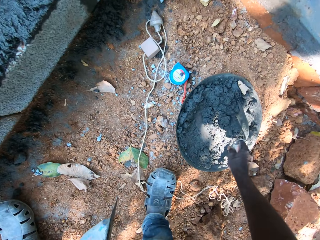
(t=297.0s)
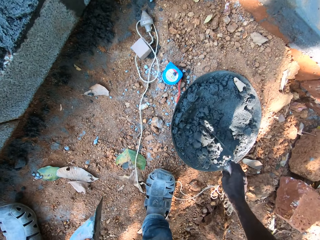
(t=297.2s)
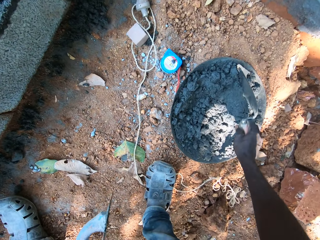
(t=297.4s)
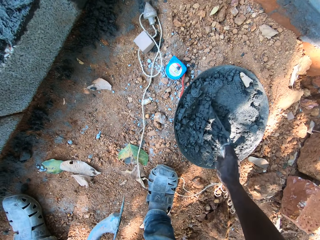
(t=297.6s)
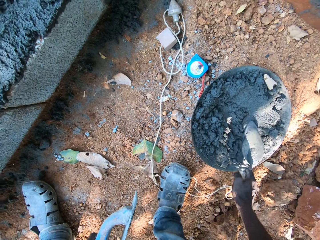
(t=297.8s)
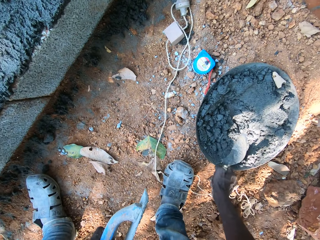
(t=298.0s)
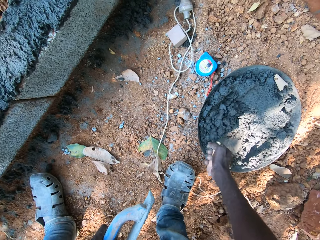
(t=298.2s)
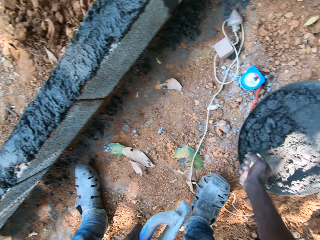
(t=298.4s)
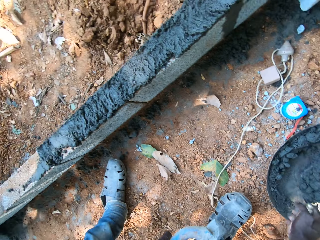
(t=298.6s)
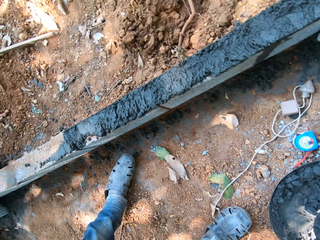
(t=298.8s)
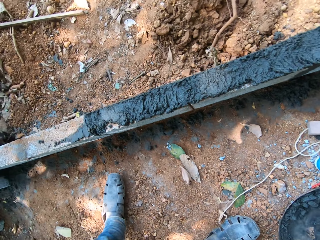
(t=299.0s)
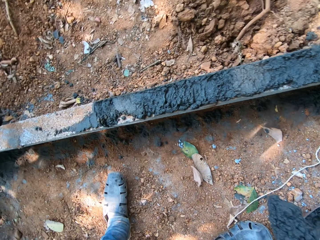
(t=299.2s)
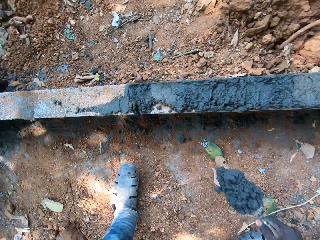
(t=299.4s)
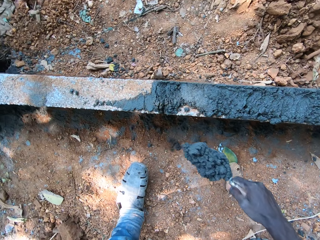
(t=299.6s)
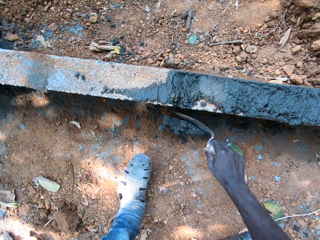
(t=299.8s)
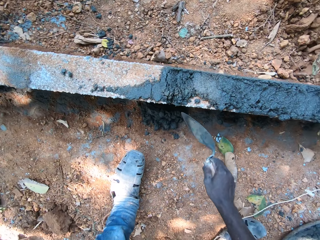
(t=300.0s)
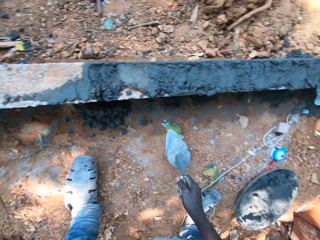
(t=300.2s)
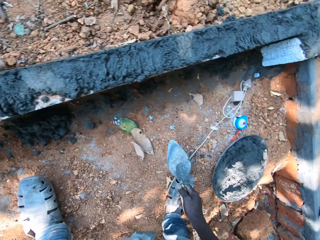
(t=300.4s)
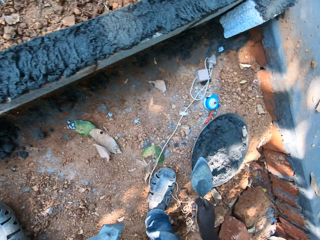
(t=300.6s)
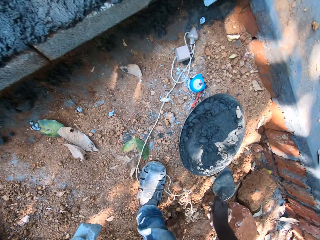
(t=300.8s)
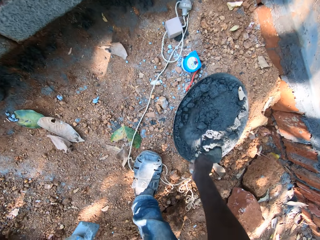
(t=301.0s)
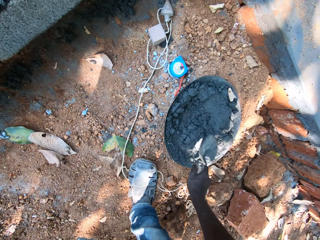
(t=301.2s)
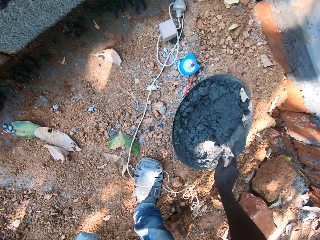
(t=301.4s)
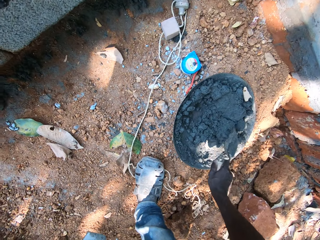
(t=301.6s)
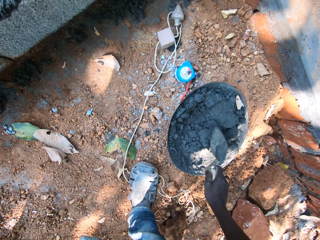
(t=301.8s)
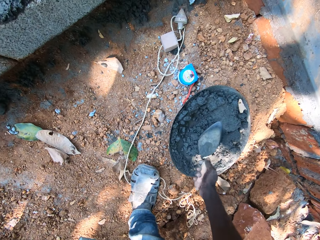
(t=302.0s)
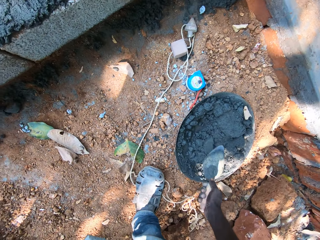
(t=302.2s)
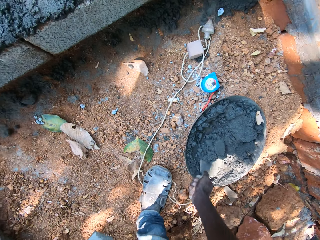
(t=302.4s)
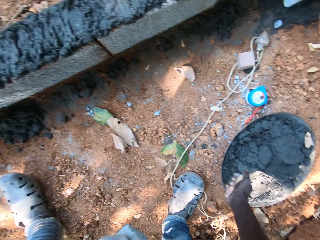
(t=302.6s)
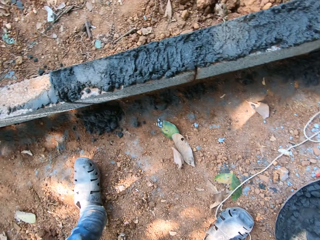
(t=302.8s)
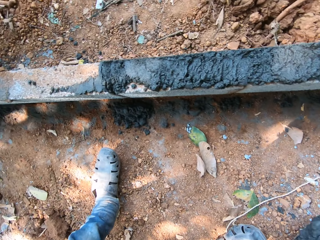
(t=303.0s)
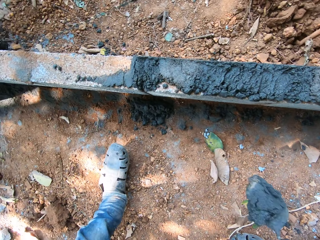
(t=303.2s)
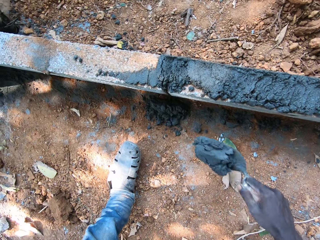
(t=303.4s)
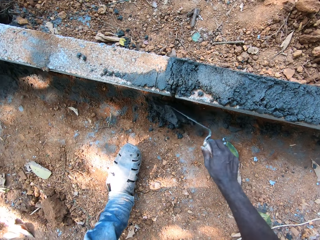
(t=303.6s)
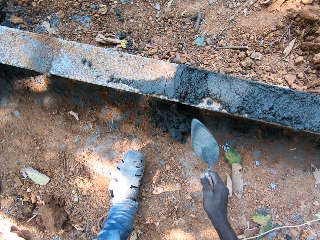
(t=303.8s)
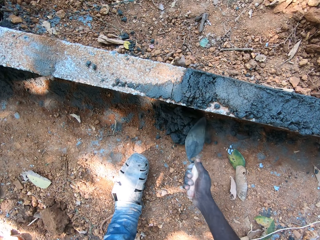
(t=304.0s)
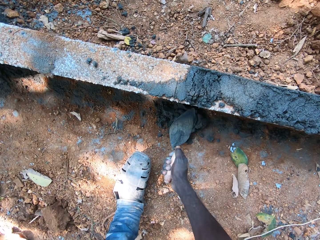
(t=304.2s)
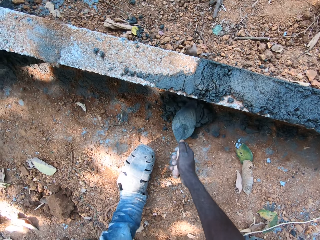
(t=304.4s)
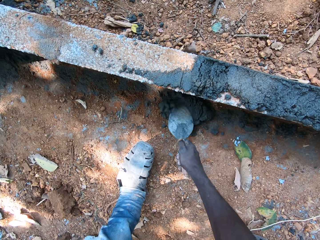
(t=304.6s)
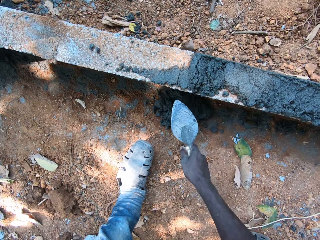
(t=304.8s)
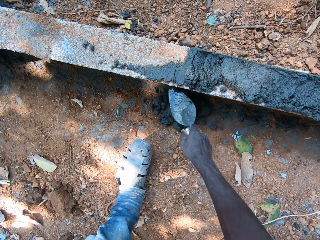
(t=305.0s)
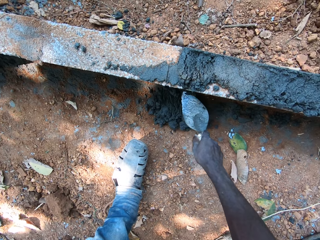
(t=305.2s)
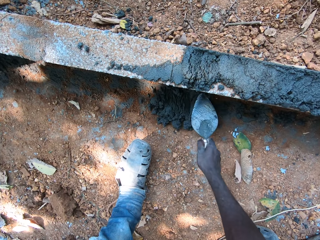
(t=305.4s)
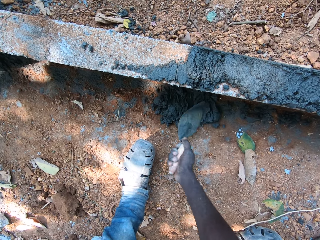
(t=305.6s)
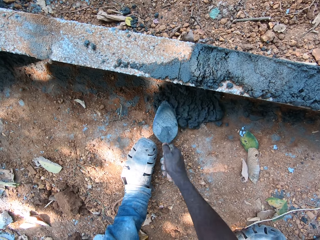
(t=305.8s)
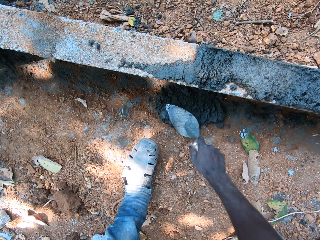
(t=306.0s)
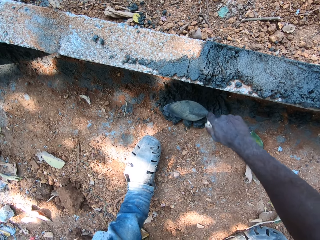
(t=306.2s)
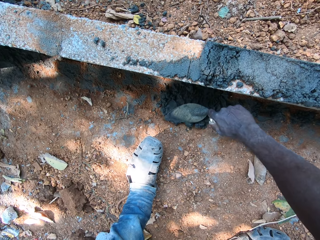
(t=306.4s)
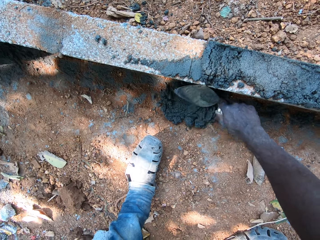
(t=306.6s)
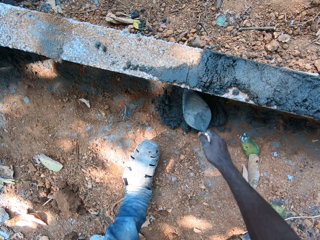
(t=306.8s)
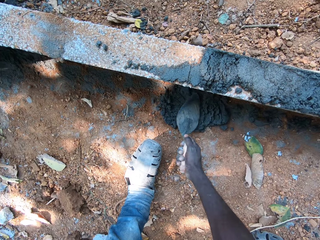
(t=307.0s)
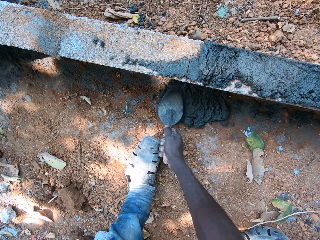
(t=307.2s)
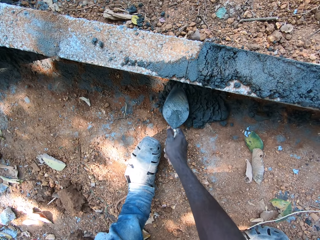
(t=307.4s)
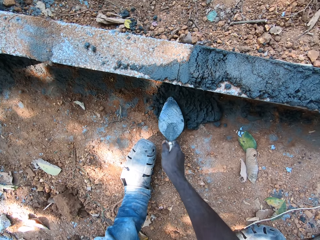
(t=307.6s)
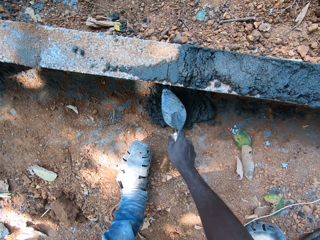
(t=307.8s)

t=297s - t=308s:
The camera wearer scoops the mortar from the head pan with the hand trowel in his right hand. He pours the mortar on the ground with the hand trowel in his right hand. He scoops the mortar from the head pan with the hand trowel in his right hand. He pours the mortar on the ground with the hand trowel in his right hand. He spreads the mortar on the ground with the hand trowel in his right hand.

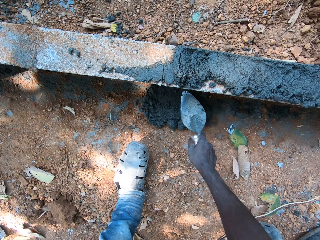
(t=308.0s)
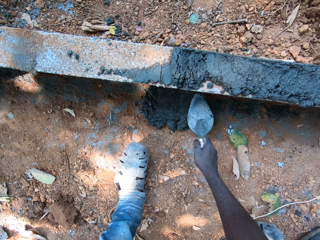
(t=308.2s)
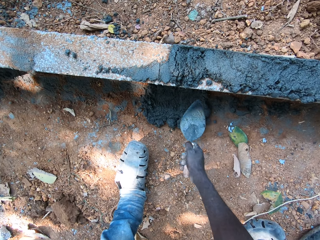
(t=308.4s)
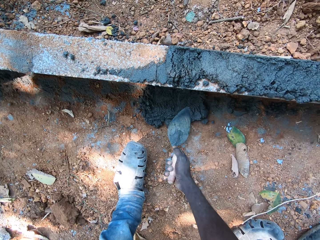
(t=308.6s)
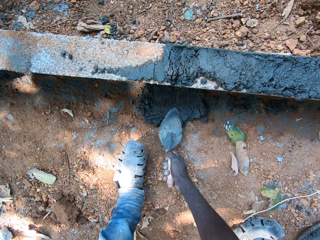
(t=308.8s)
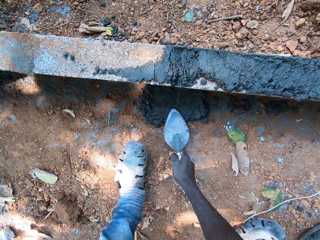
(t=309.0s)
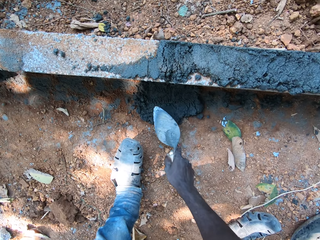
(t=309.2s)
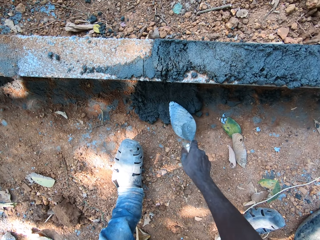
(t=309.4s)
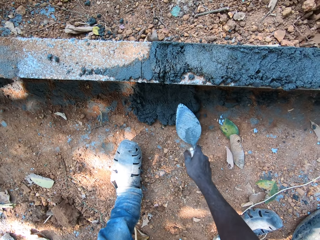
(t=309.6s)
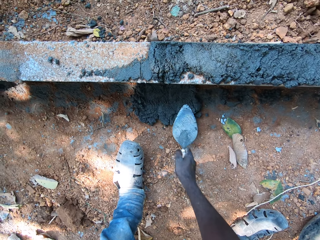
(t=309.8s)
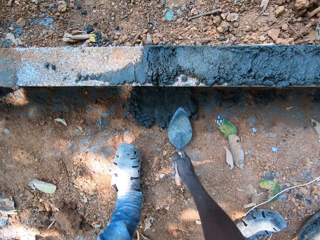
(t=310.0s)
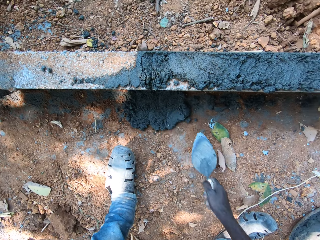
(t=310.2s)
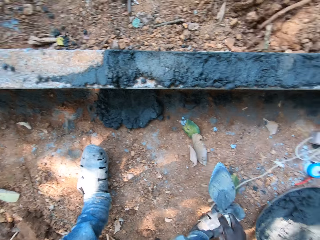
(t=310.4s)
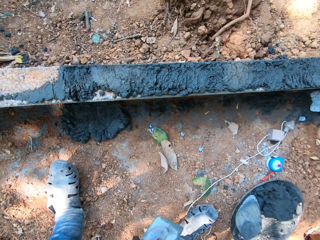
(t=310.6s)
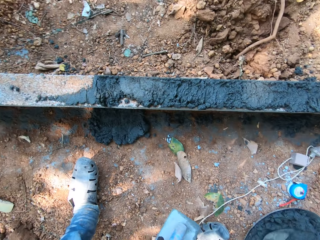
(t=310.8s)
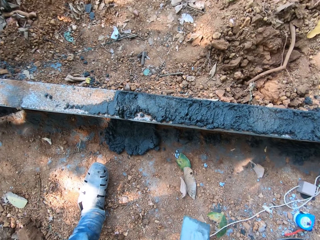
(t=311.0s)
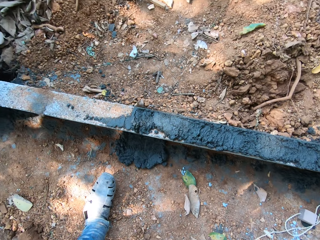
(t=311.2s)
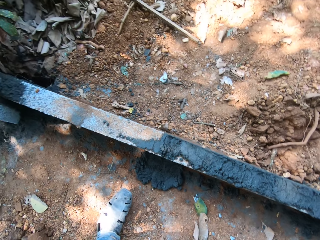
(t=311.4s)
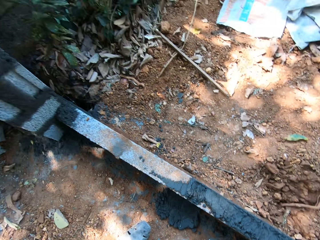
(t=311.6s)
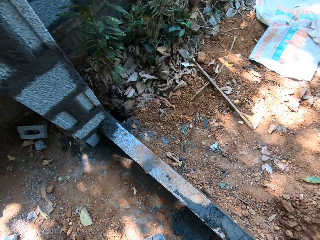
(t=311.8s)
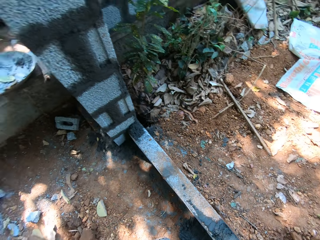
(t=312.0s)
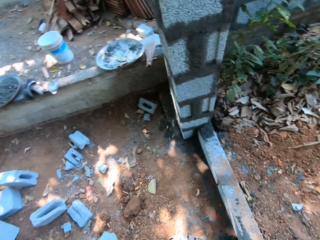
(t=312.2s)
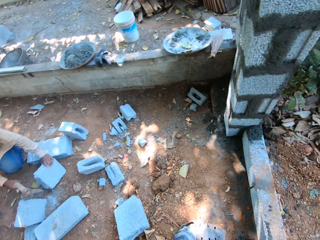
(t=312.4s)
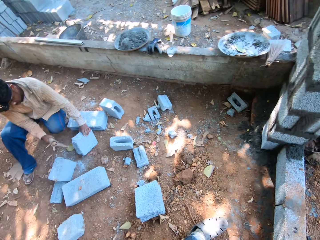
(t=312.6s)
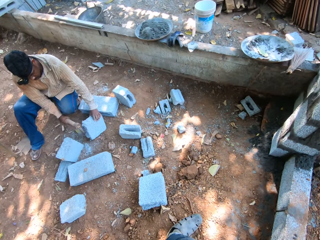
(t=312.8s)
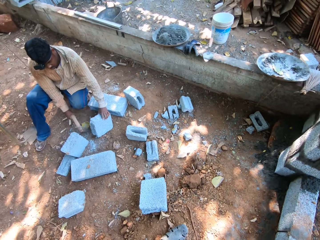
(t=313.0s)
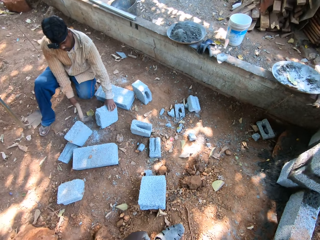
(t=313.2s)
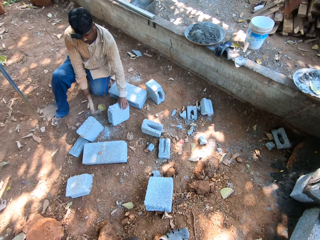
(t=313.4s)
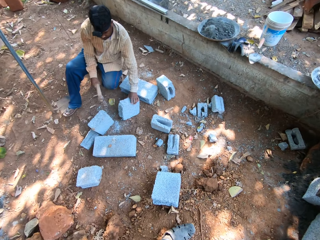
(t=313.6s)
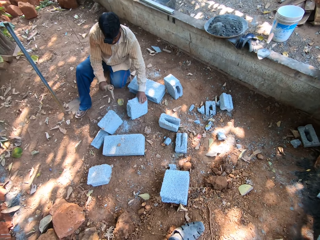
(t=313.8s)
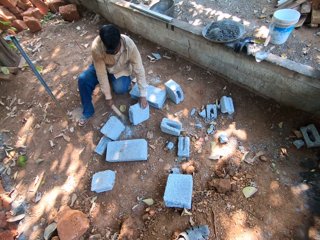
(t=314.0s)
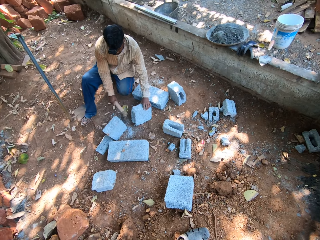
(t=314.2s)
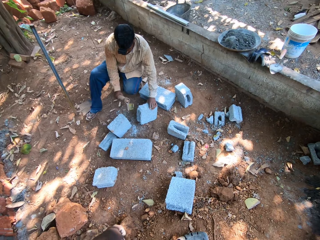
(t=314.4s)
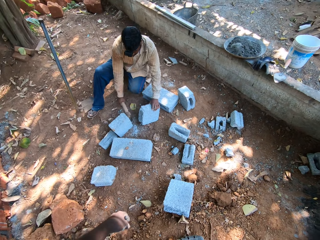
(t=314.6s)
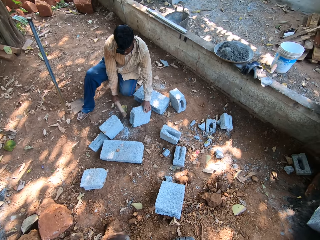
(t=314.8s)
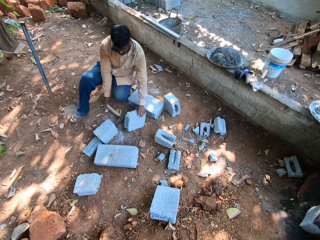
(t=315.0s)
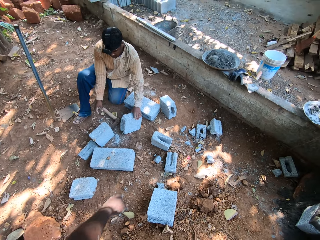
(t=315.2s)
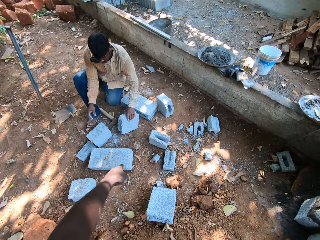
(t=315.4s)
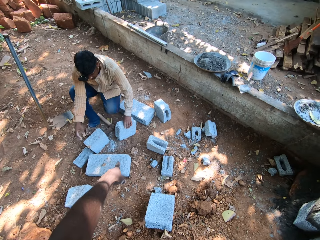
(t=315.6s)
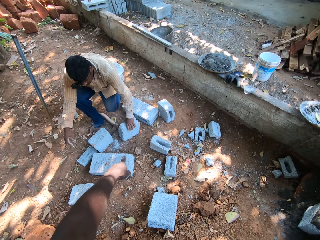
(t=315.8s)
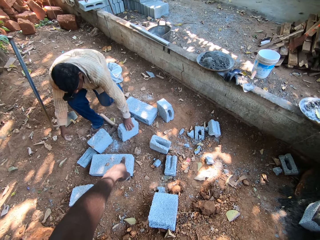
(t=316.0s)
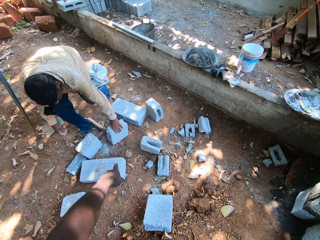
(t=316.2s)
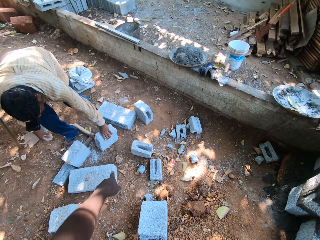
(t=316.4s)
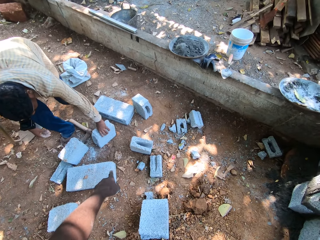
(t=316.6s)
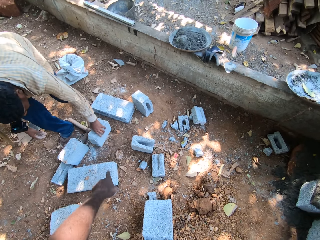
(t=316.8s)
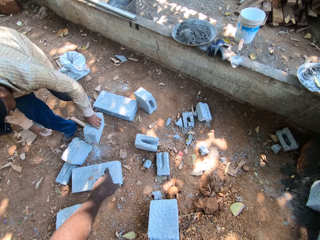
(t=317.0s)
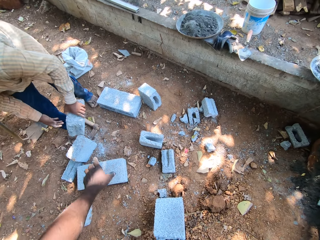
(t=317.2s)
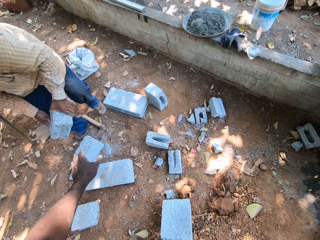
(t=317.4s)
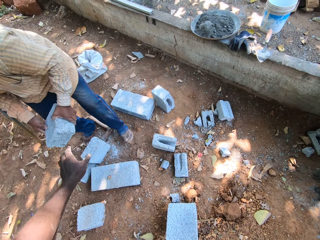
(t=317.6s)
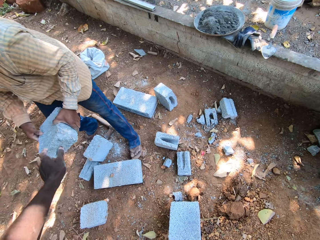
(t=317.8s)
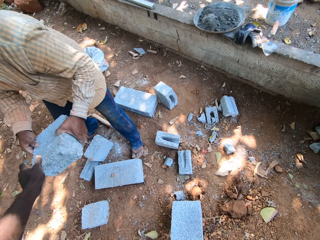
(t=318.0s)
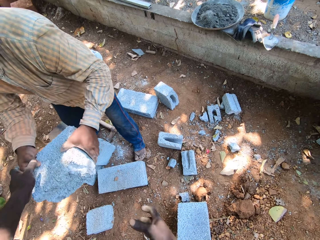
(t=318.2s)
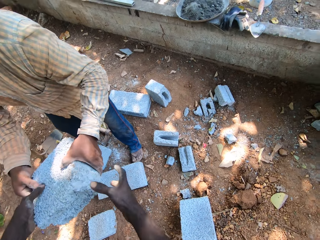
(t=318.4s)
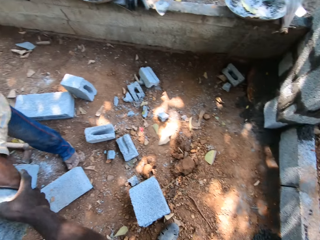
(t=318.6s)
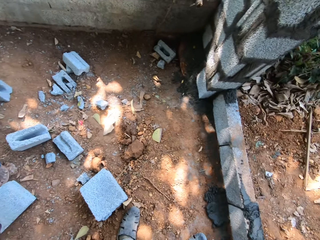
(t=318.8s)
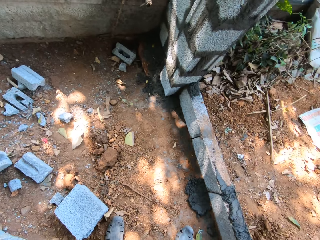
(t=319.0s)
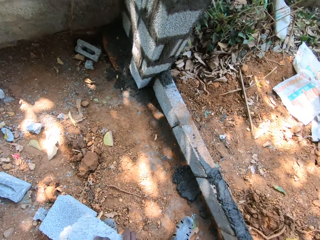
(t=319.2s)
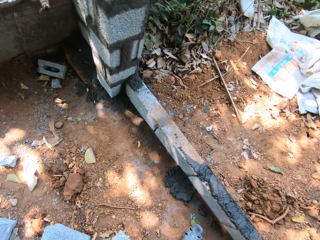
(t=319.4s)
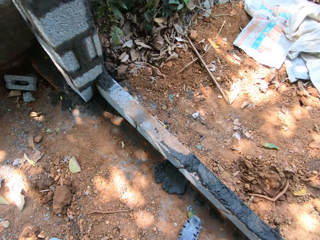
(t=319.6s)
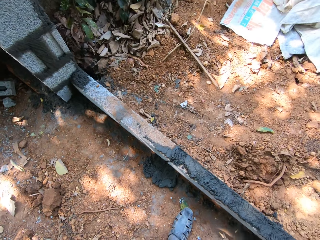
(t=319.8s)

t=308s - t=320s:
The camera wearer puts the trowel in the mortar. They stare around the construction site. A man hits the ground with an axe in his right hand. The man holds a block on the ground with his left hand. The camera wearer interacts with the man. The man drops the axe on the ground with his right hand. The camera wearer makes a gesture. The man picks the block from the ground with his left hand, gives the camera wearer the block, and holds the block with both hands. The camera wearer collects the block from the man with both hands.
